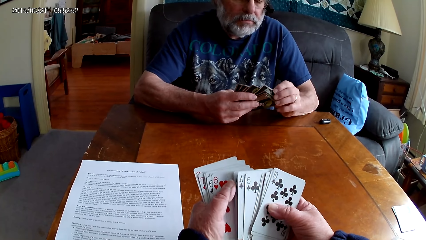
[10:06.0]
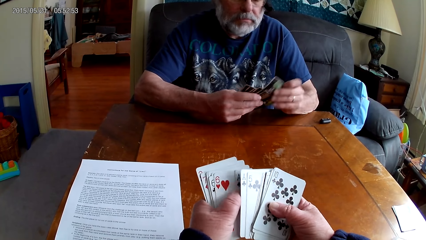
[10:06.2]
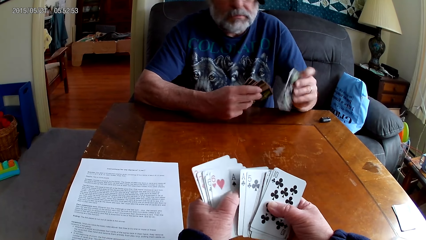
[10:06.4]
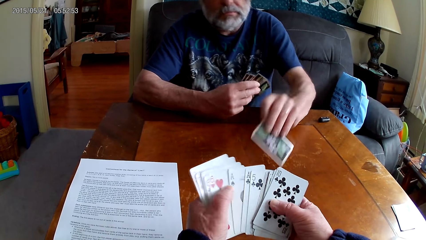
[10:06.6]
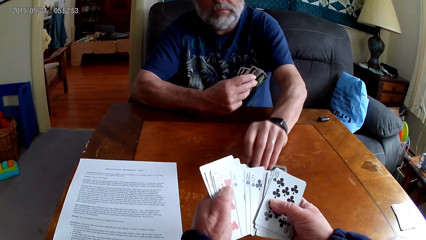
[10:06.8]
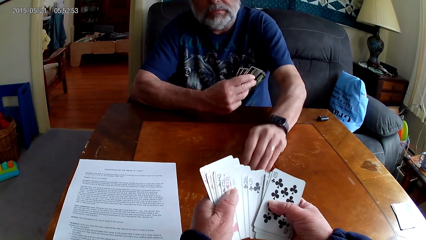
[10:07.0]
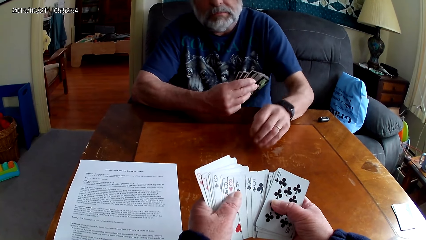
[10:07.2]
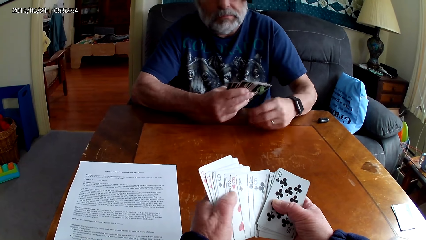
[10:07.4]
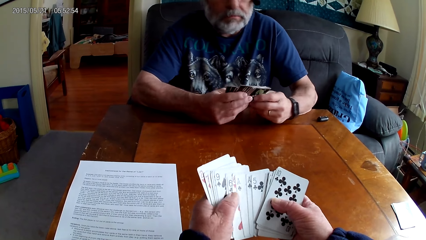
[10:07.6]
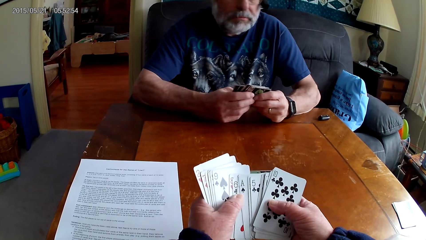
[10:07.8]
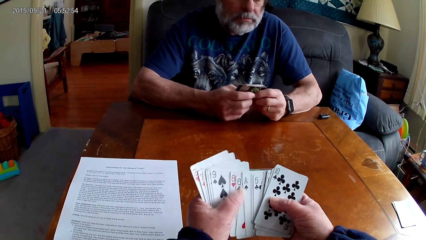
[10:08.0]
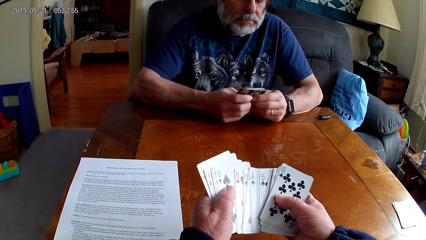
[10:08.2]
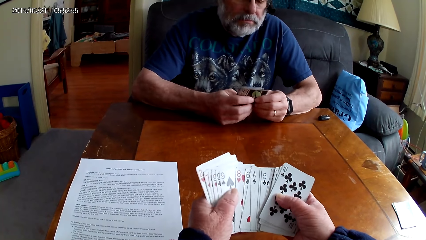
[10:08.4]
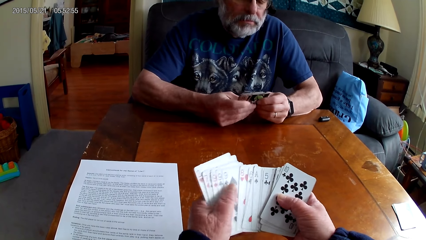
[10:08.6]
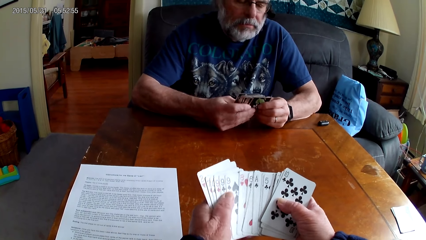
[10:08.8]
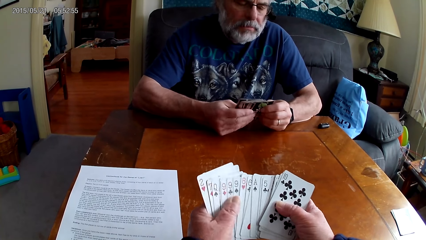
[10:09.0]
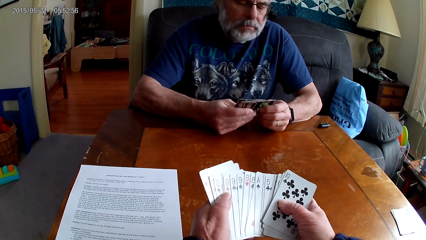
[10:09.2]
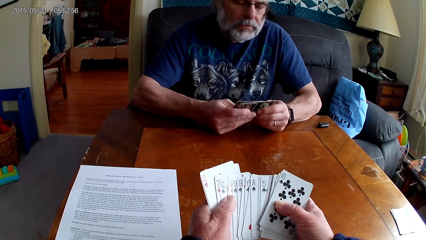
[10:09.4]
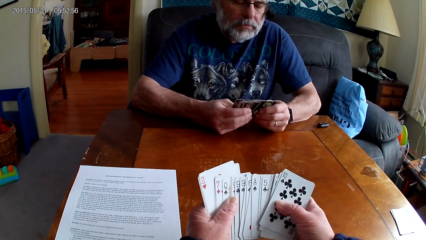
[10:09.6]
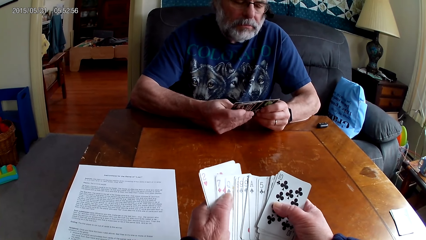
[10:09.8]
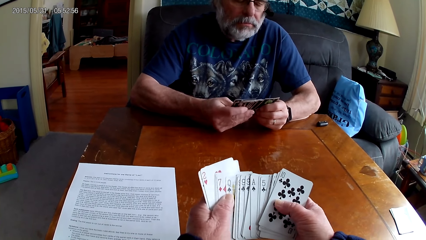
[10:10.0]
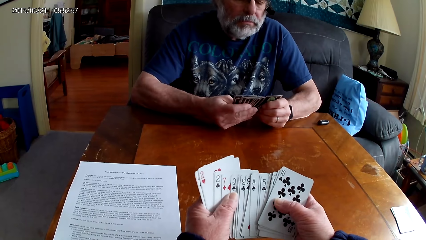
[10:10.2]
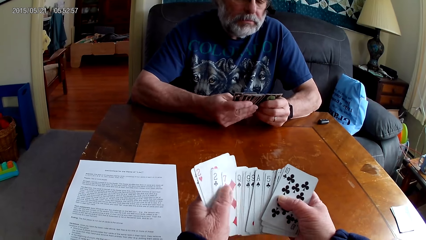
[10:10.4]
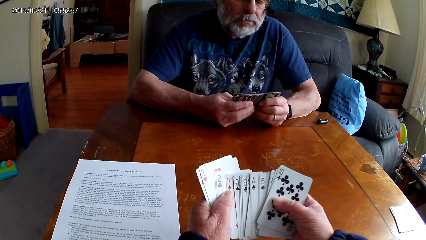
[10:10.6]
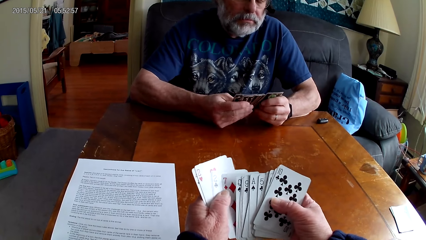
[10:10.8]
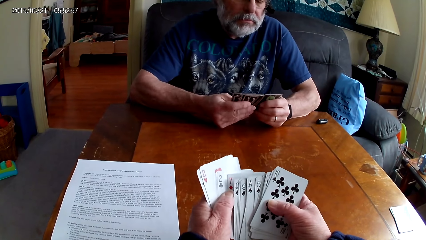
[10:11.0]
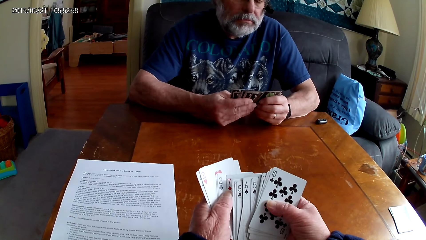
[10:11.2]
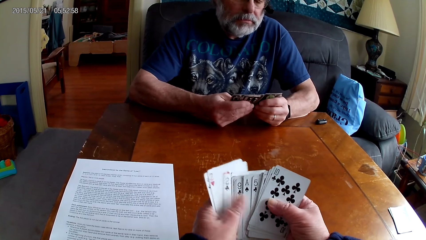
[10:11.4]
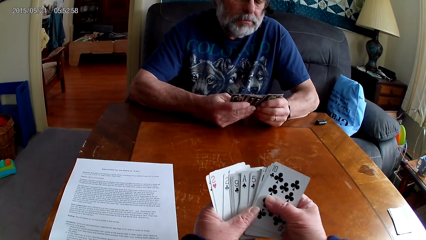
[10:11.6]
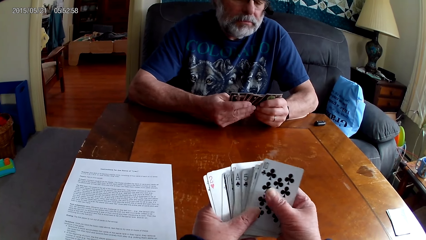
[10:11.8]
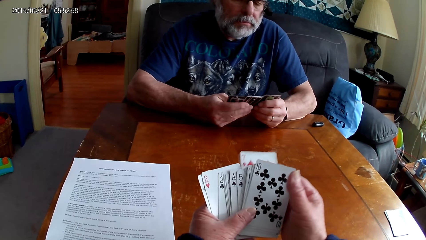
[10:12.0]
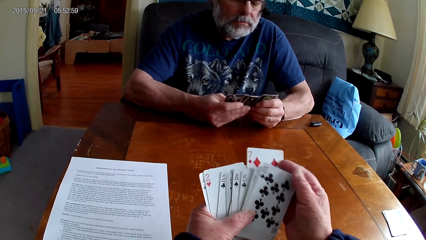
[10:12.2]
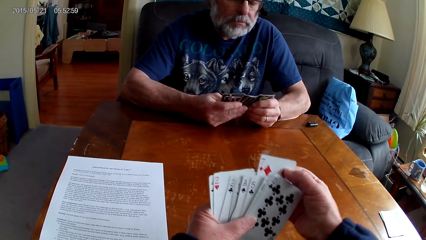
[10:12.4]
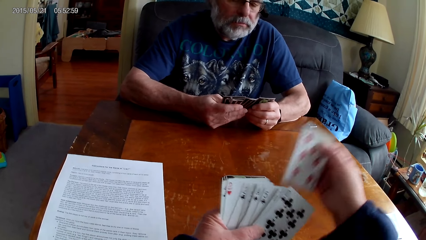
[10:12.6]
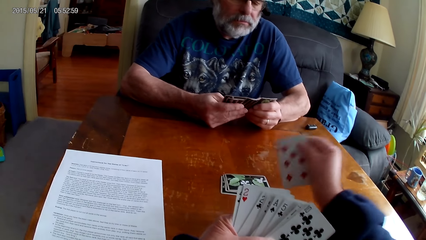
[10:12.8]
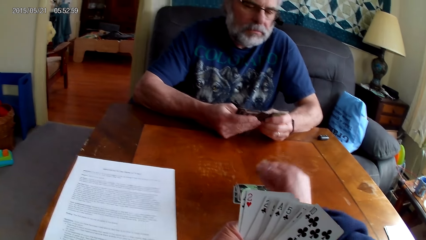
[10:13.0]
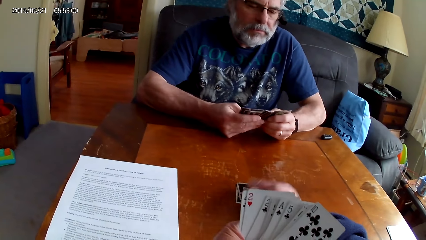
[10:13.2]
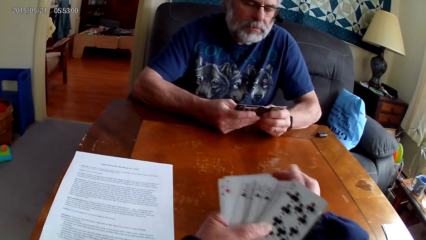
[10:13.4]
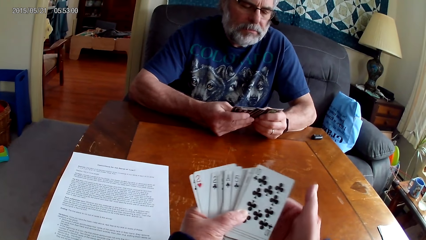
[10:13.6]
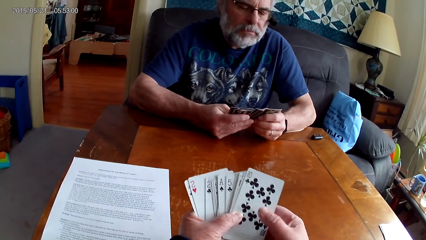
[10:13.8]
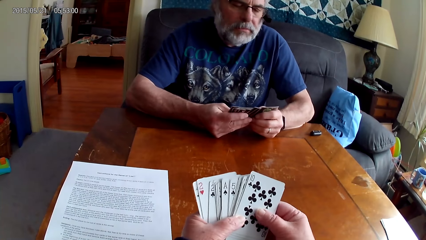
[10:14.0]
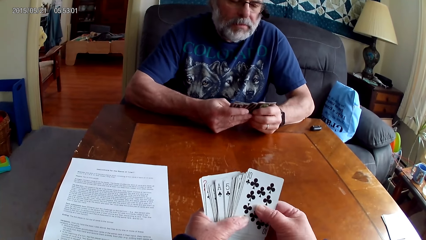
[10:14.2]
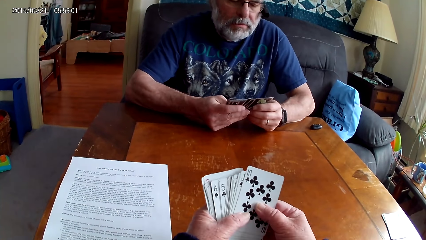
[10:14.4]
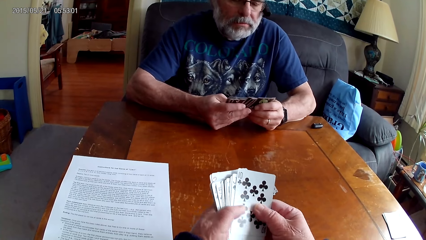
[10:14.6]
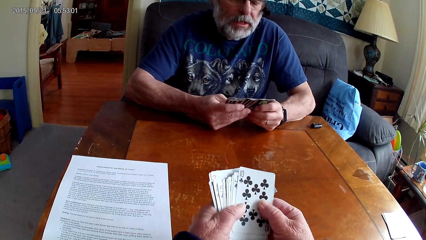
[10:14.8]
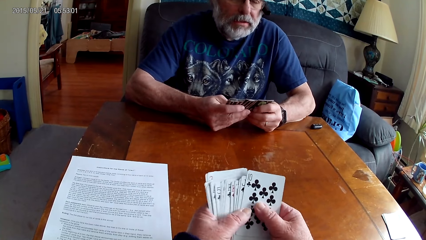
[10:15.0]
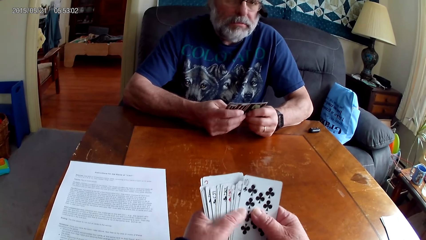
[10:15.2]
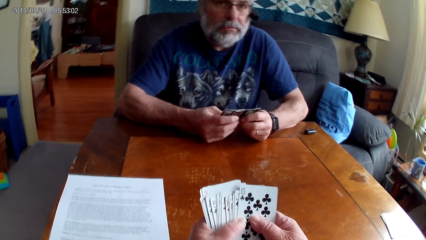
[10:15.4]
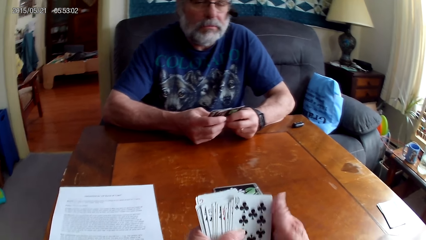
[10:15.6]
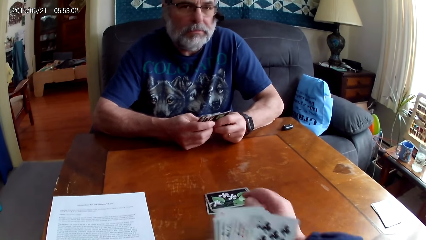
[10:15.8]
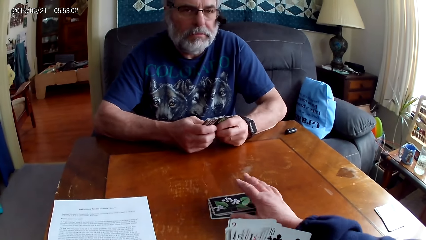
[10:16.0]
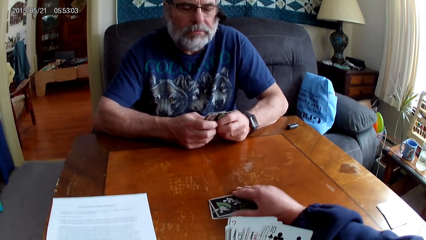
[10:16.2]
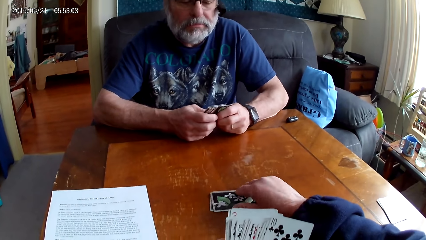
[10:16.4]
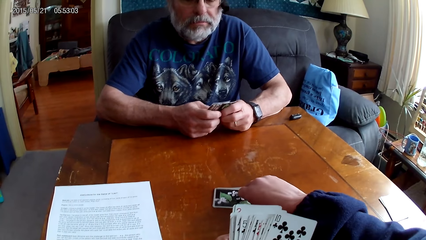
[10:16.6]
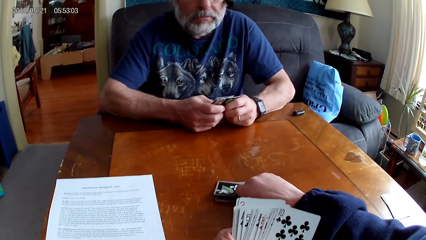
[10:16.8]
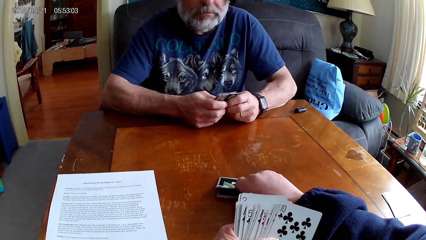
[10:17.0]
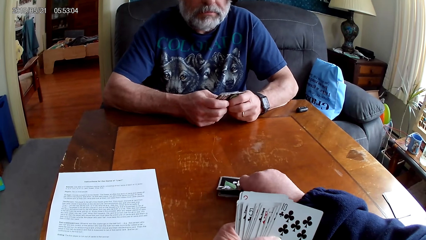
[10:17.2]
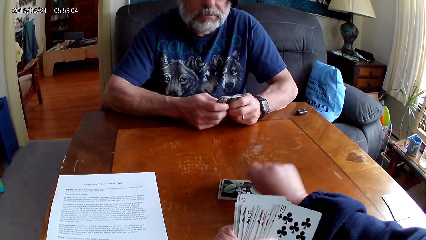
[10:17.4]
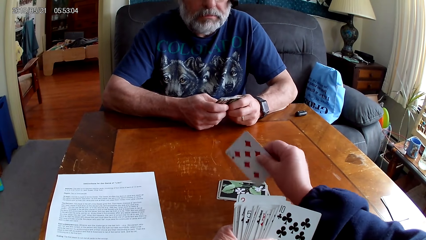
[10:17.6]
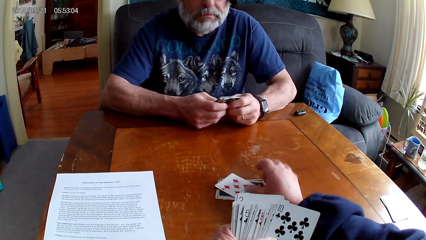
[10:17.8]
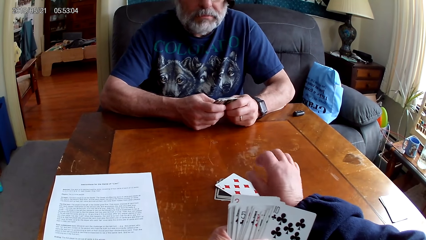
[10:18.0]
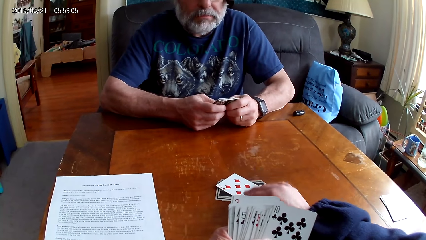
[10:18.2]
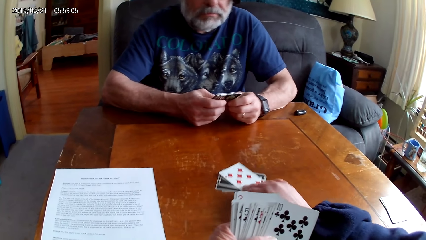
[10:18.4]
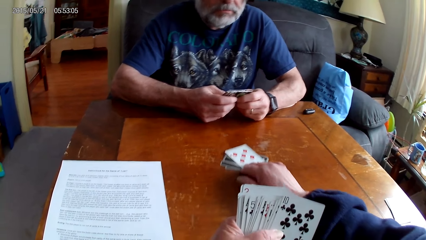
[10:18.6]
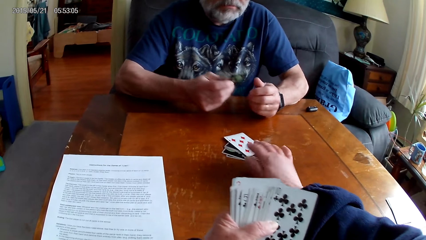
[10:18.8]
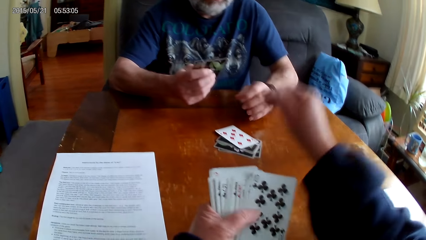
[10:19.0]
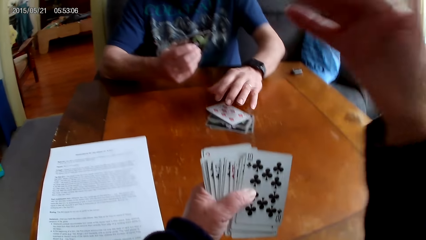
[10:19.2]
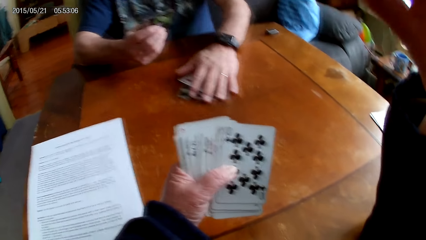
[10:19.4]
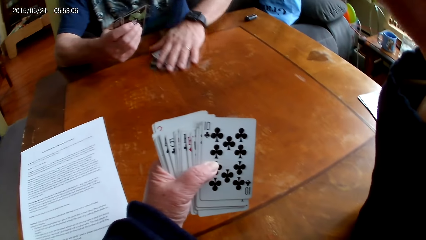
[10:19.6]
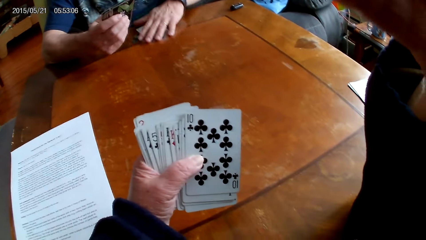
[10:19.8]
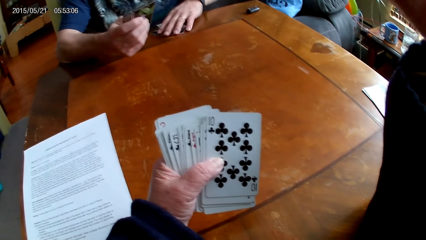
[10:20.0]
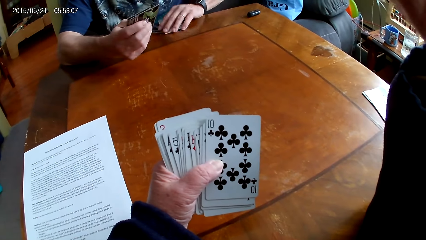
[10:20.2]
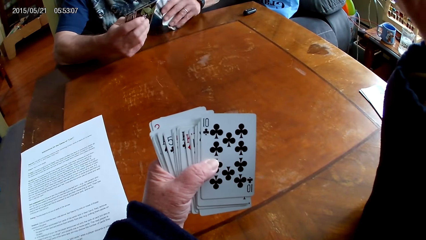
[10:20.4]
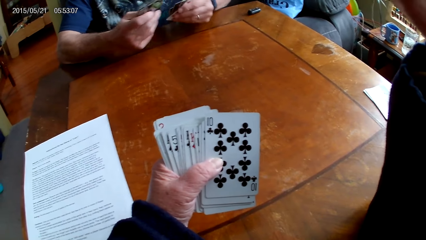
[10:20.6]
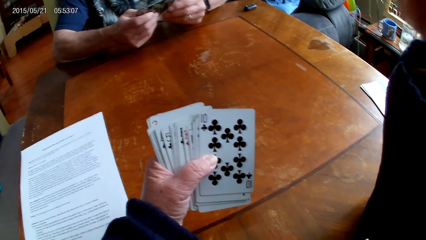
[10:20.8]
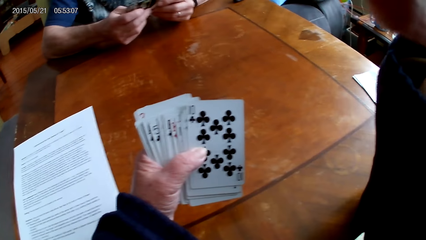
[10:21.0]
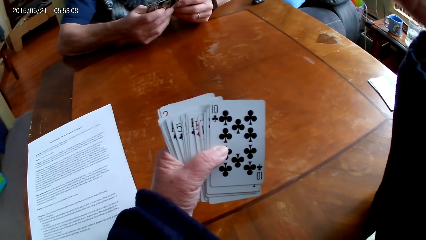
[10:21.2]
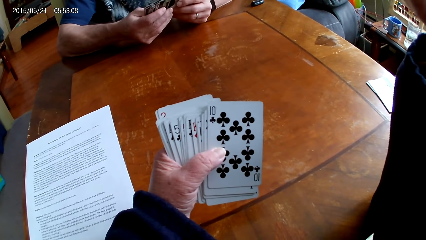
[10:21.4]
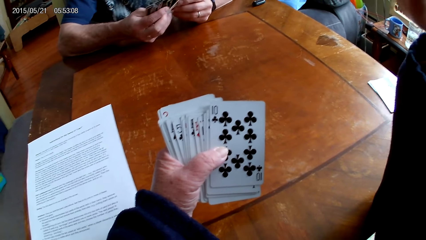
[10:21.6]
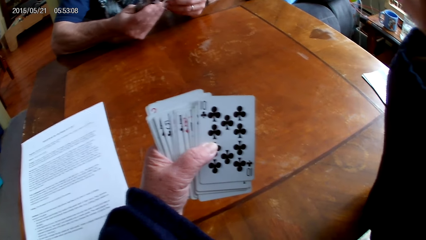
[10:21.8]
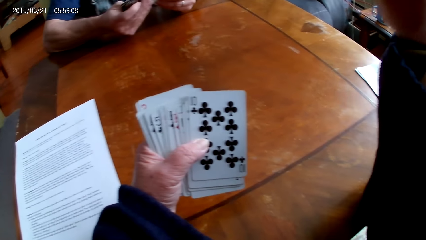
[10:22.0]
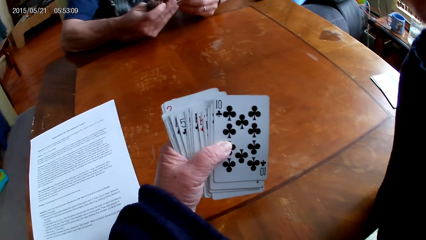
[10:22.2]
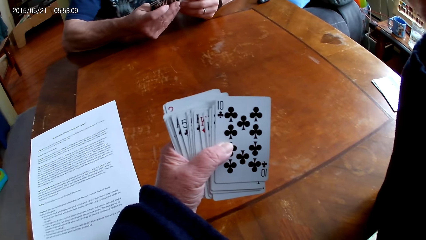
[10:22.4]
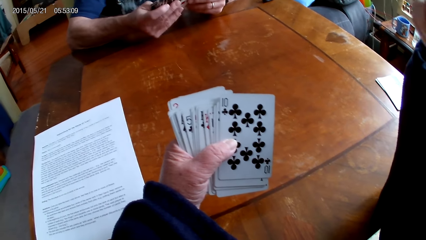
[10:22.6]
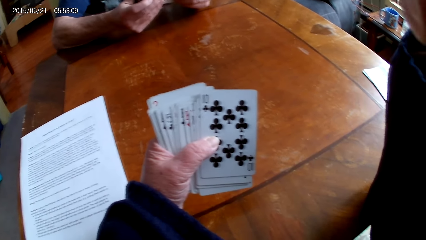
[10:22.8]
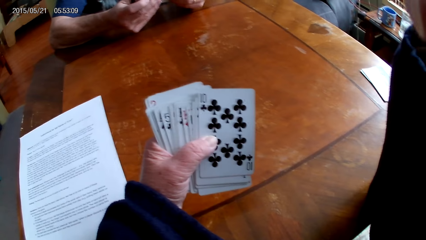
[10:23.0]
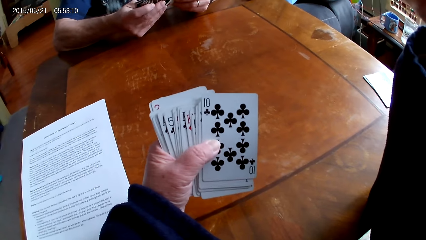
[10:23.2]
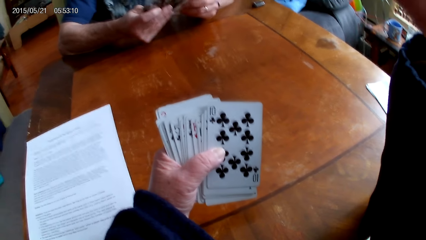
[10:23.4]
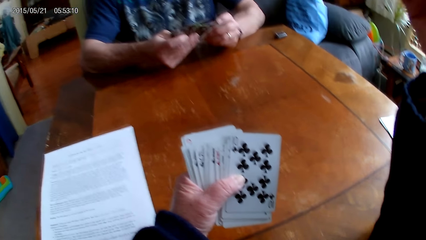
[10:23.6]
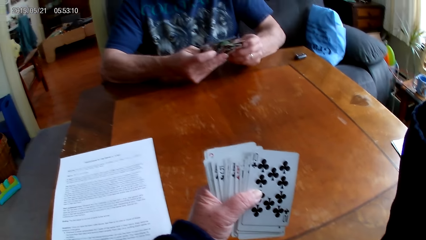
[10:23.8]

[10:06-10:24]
A man puts a card on the table. The camera wearer arranges the cards. They put a card on the table. The man speaks. The camera wearer turns a card on the table. They move the card on the table. They raise the right hand.
